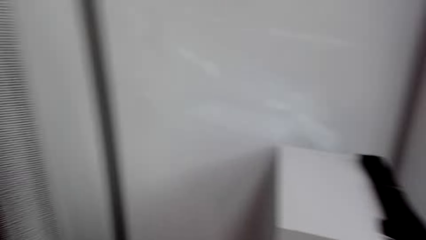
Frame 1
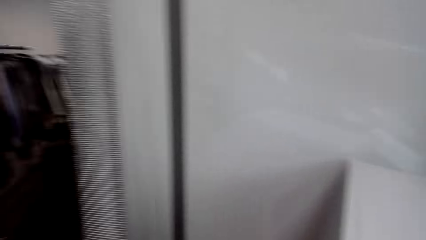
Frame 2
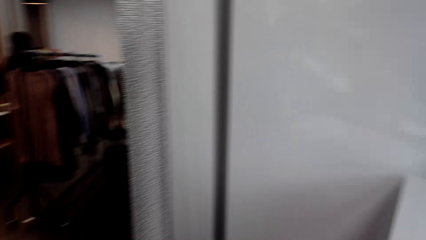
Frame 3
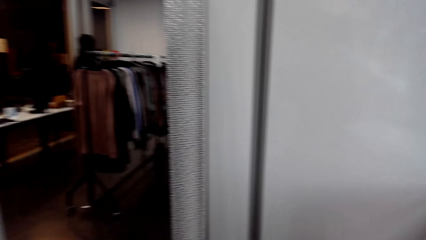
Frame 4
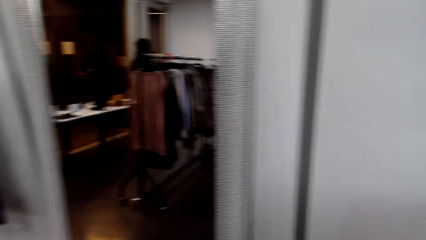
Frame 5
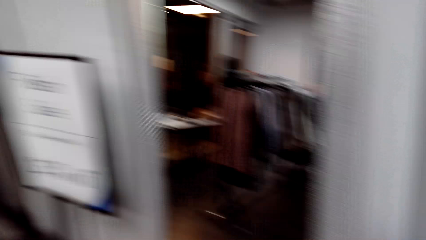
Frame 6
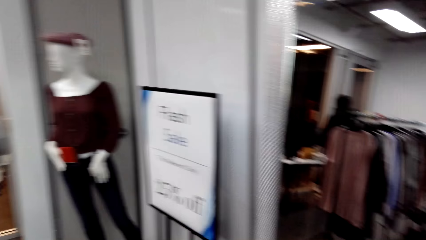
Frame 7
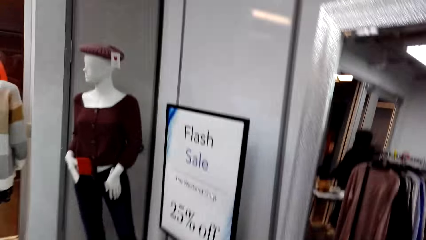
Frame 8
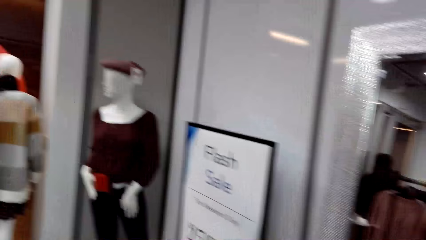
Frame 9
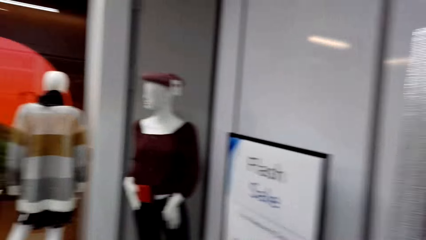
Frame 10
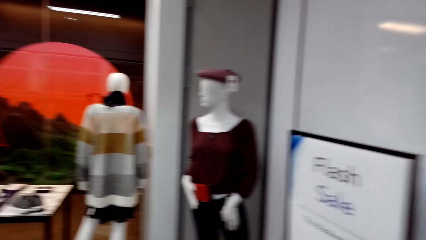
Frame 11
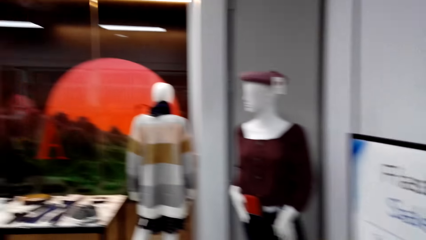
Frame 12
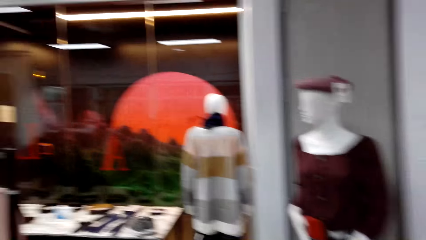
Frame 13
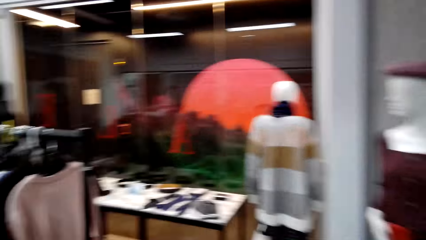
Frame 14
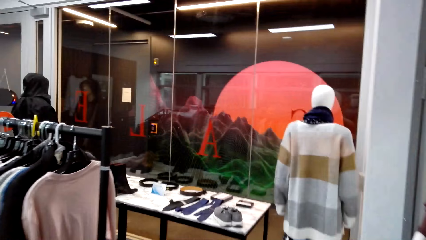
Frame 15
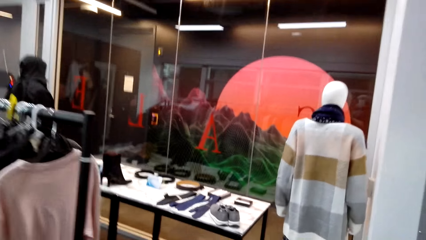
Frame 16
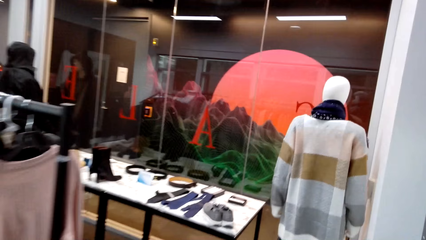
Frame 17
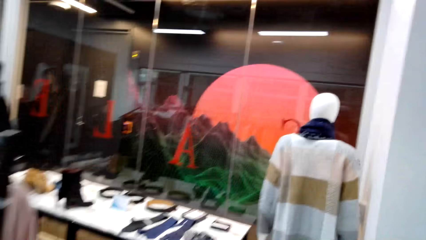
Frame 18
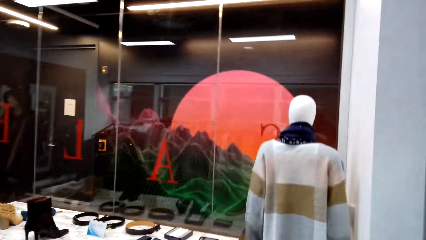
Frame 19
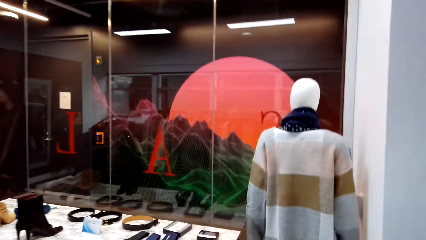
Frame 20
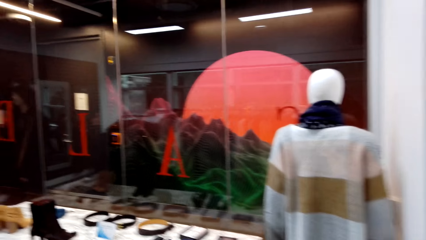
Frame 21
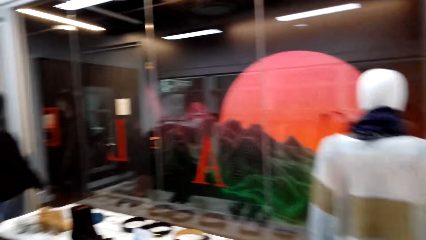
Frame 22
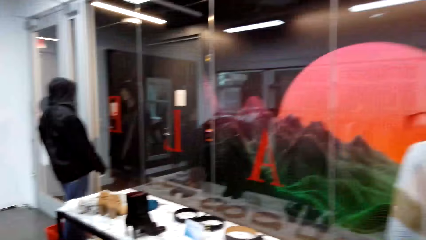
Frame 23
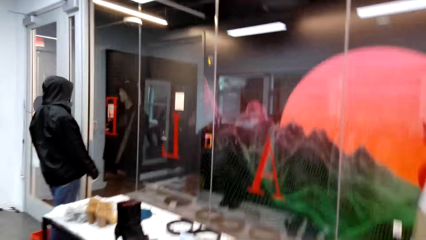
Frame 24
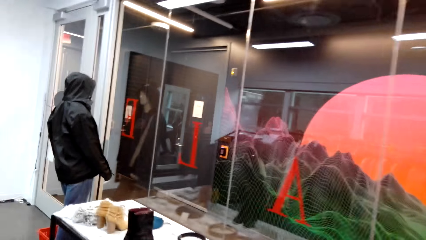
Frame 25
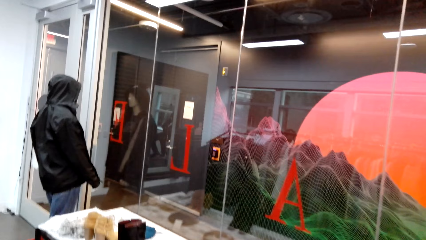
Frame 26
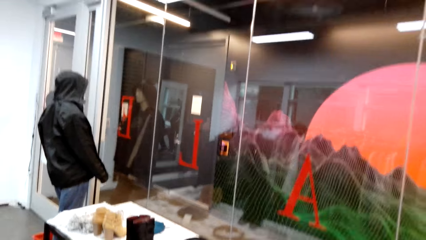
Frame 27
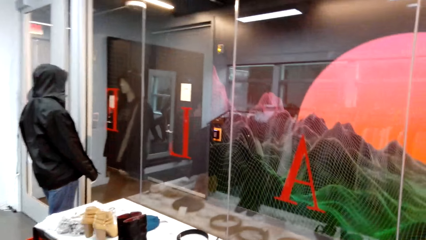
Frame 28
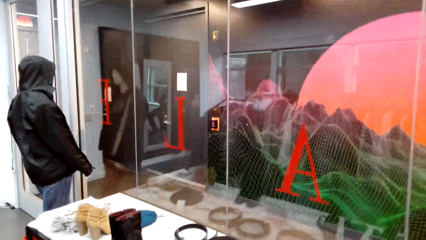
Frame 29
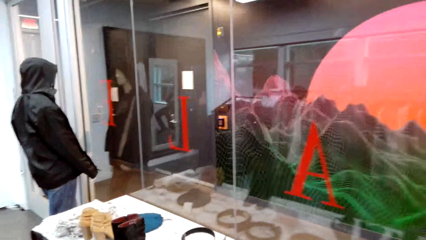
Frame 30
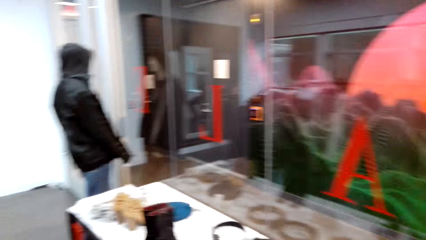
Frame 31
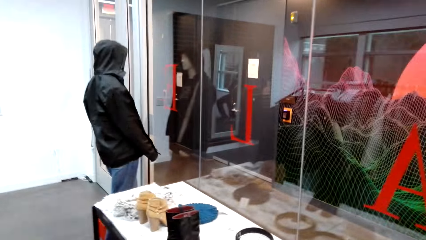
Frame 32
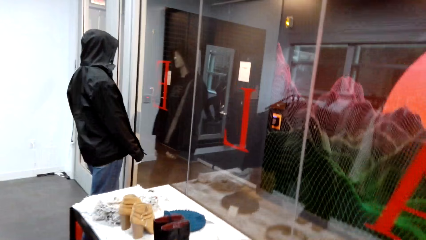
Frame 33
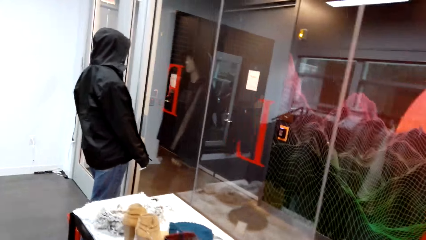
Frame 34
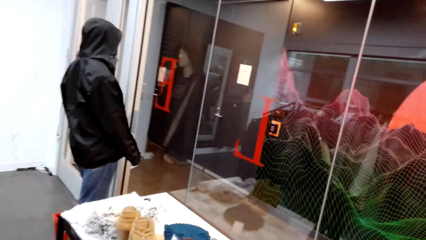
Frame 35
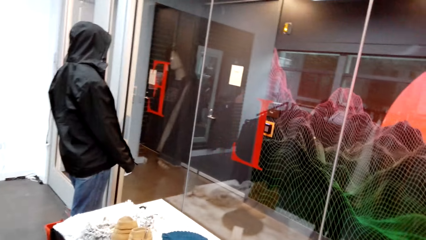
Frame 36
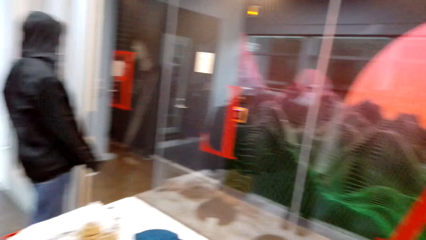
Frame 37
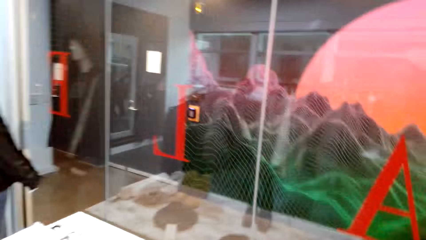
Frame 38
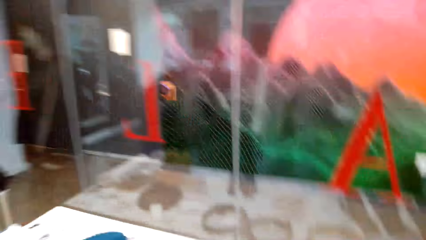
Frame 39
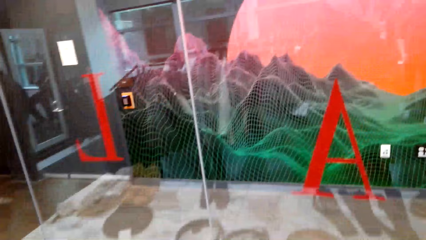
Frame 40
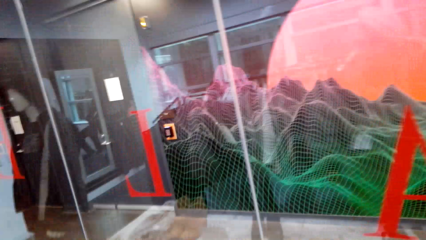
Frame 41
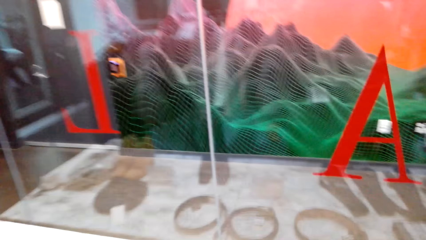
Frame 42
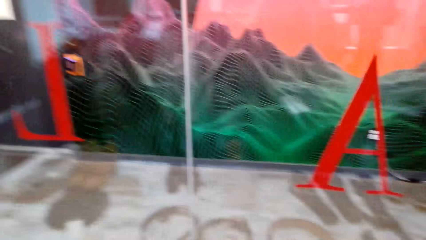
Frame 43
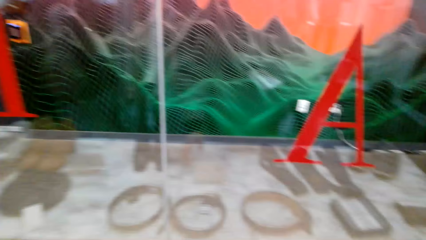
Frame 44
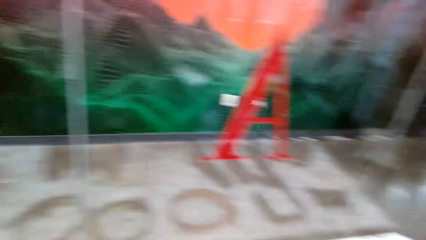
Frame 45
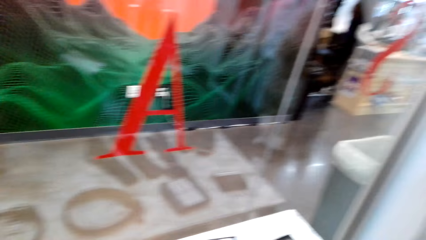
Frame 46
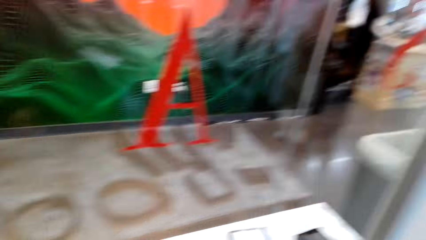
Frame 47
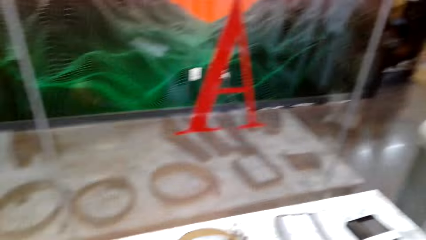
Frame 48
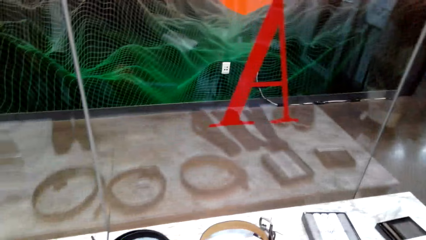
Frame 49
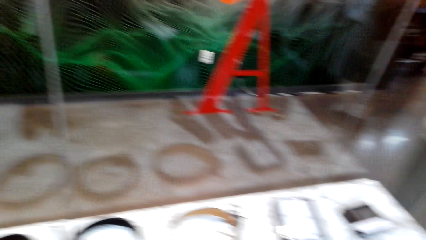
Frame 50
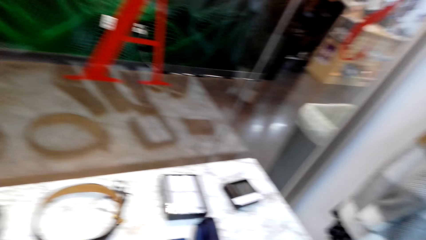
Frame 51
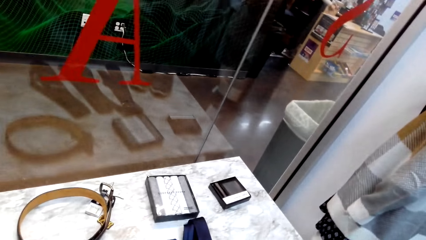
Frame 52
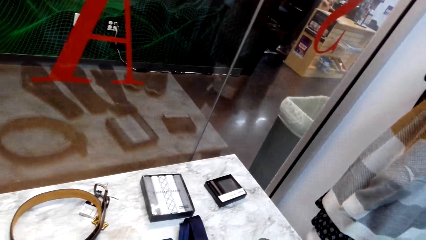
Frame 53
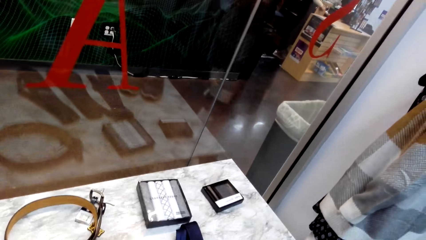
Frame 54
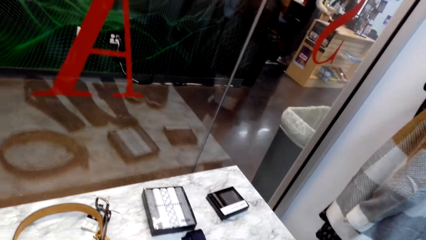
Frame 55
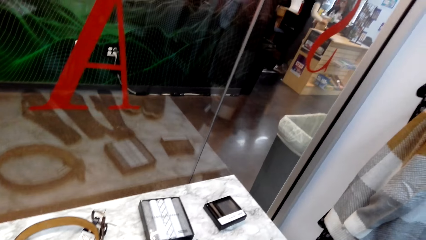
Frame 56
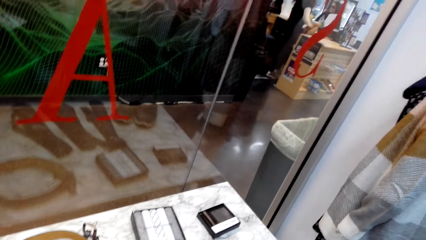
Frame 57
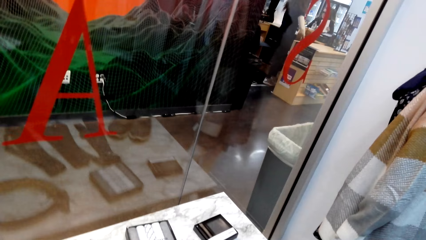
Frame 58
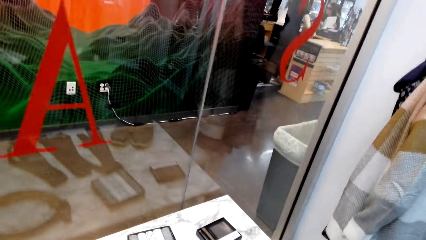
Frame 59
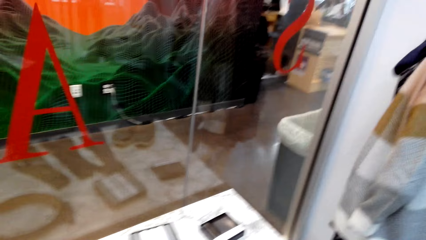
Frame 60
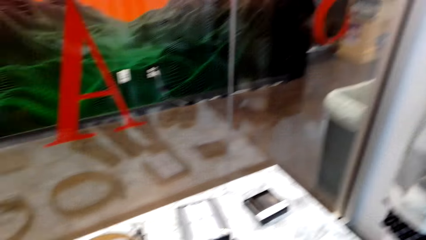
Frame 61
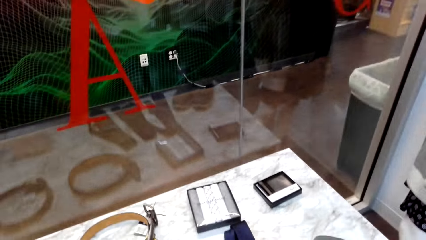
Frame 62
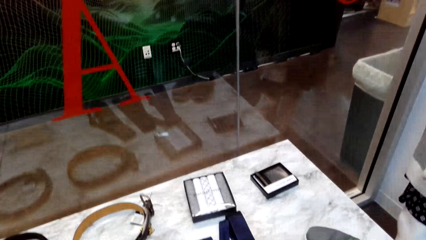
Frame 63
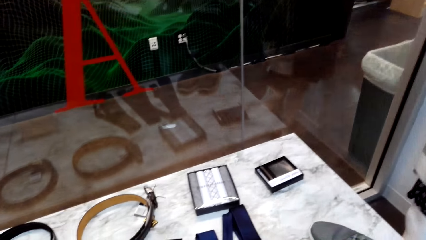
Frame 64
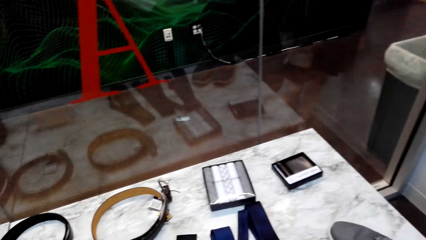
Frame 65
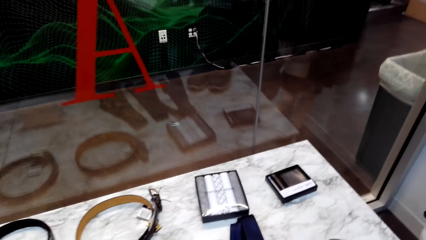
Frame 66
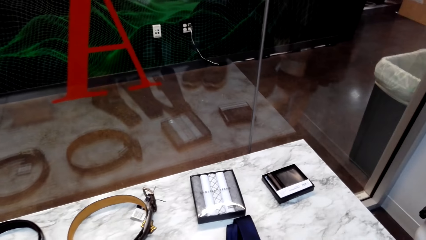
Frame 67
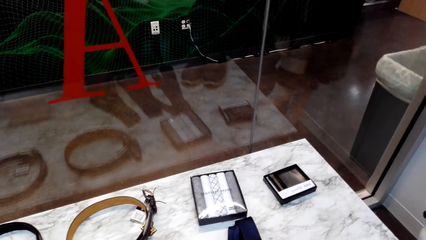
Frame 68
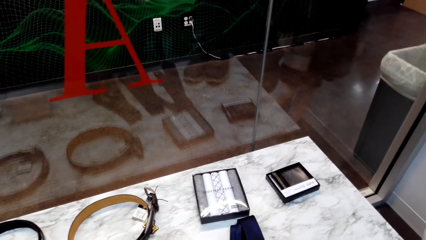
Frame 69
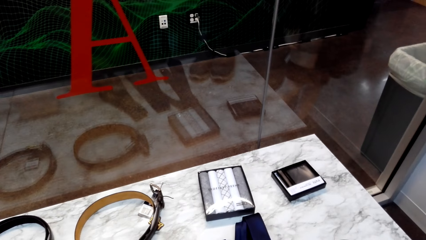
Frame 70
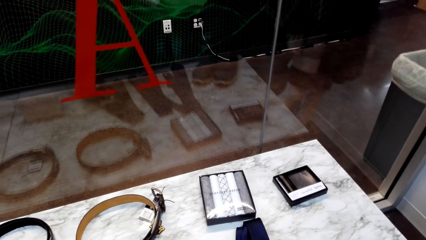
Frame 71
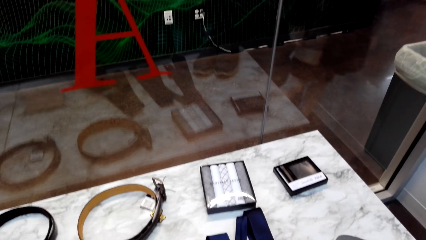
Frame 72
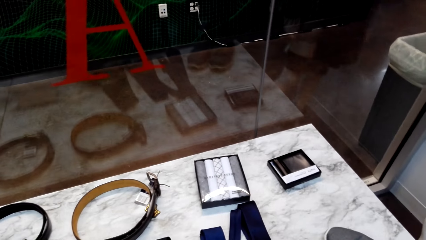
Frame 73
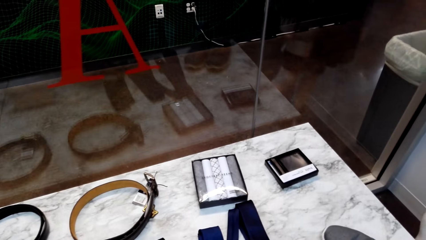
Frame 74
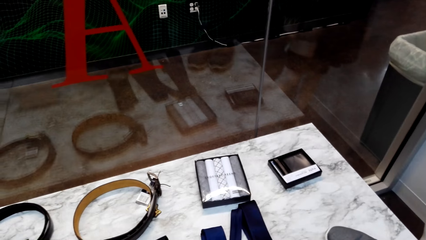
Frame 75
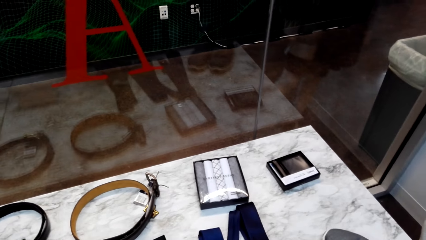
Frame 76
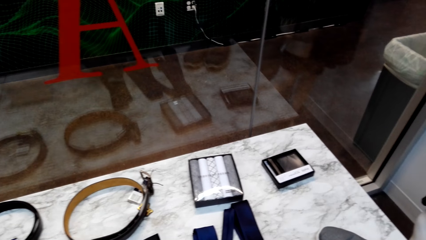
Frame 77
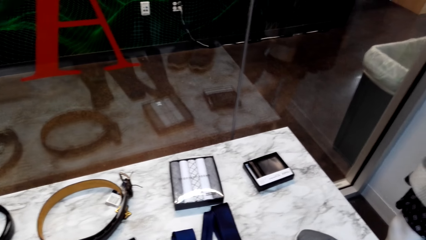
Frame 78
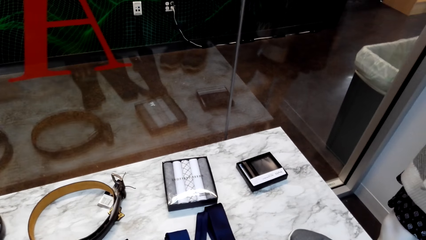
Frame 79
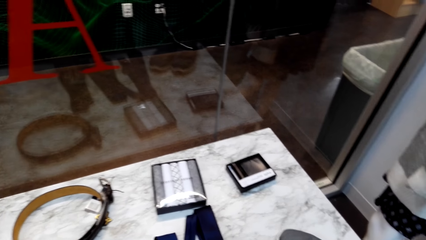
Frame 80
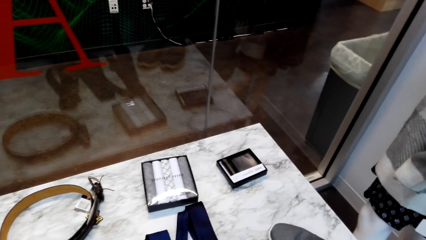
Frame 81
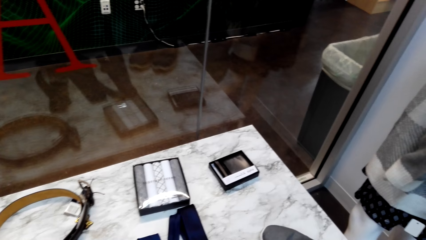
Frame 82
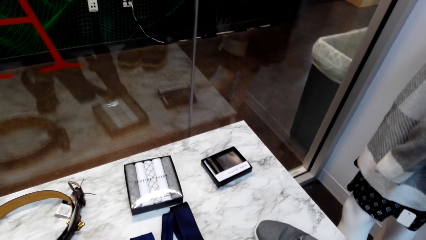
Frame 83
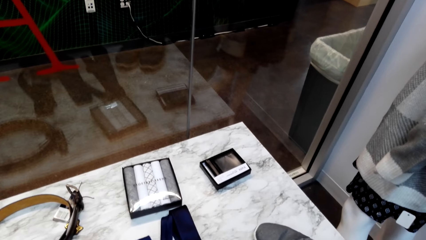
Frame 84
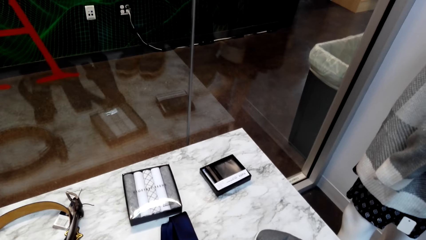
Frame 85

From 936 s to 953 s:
The woman interacts with another woman.
